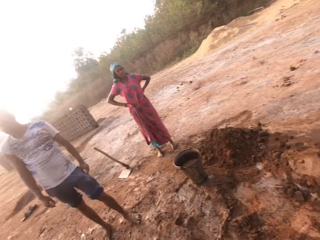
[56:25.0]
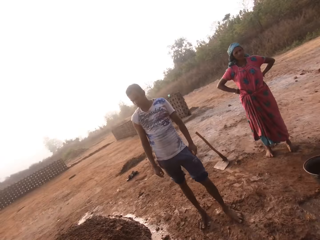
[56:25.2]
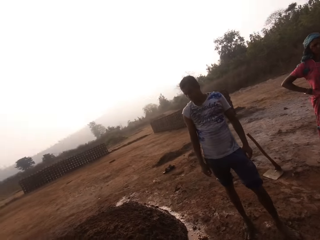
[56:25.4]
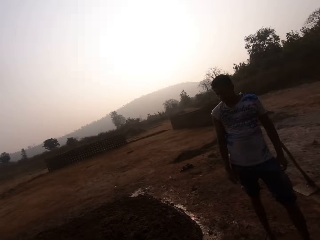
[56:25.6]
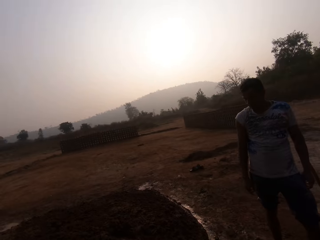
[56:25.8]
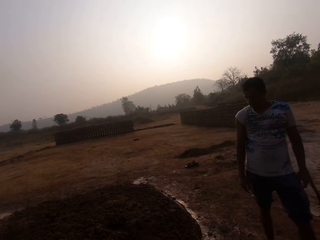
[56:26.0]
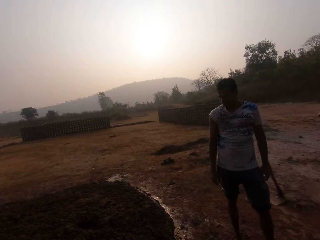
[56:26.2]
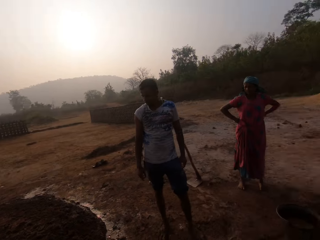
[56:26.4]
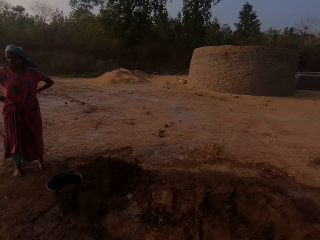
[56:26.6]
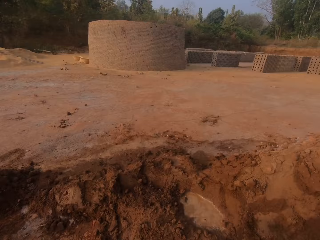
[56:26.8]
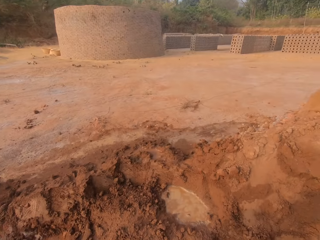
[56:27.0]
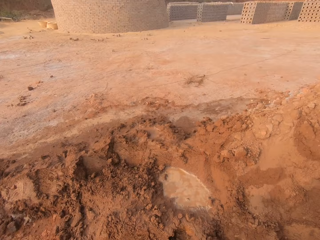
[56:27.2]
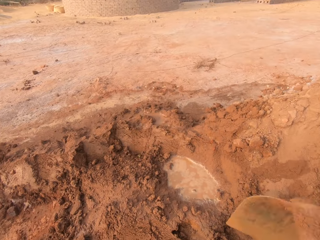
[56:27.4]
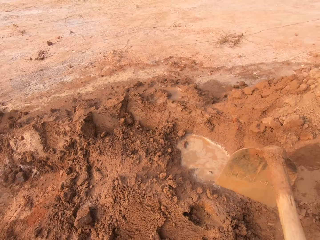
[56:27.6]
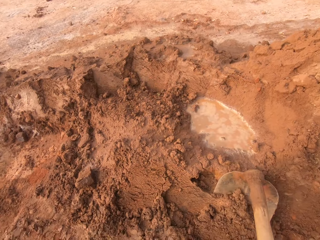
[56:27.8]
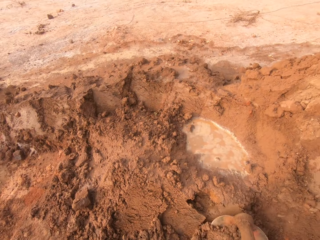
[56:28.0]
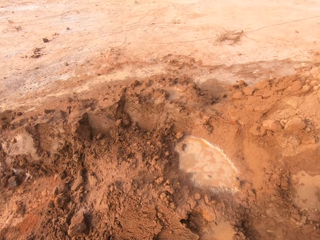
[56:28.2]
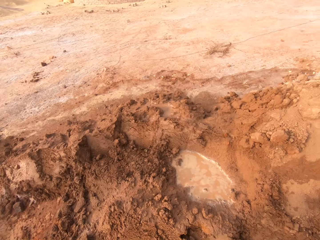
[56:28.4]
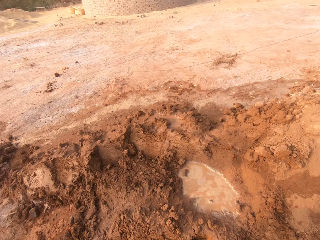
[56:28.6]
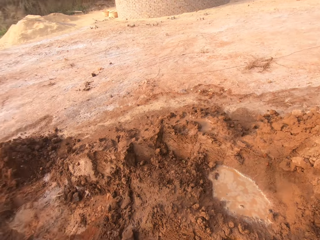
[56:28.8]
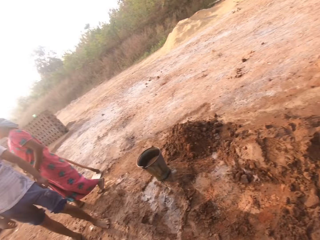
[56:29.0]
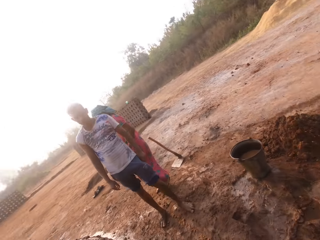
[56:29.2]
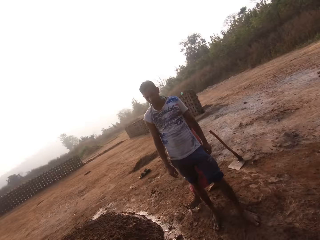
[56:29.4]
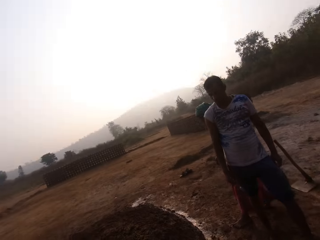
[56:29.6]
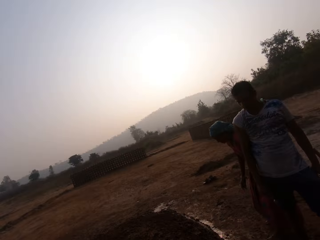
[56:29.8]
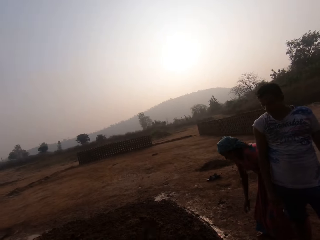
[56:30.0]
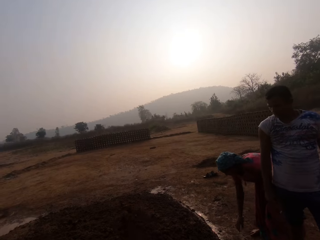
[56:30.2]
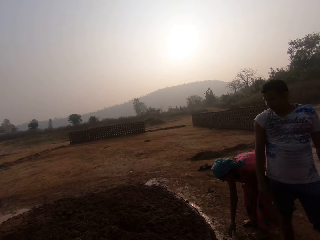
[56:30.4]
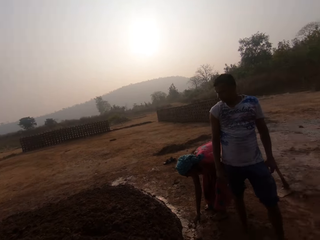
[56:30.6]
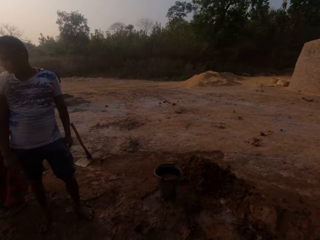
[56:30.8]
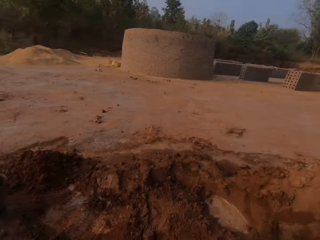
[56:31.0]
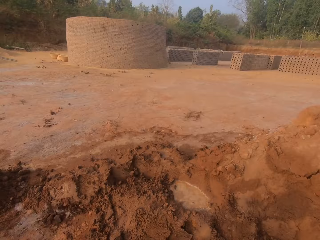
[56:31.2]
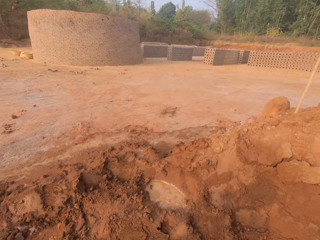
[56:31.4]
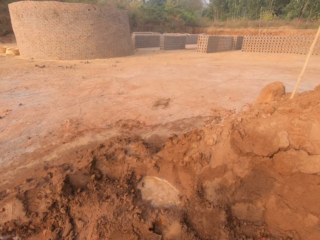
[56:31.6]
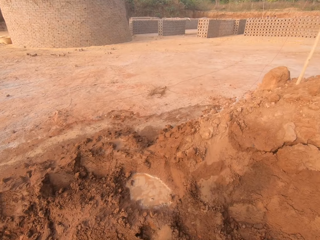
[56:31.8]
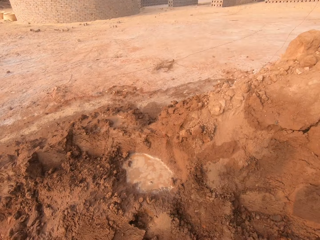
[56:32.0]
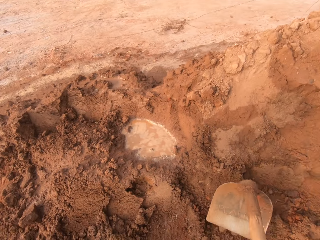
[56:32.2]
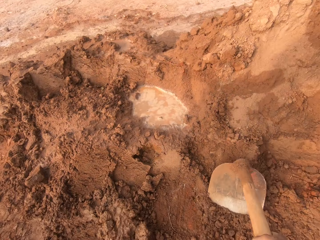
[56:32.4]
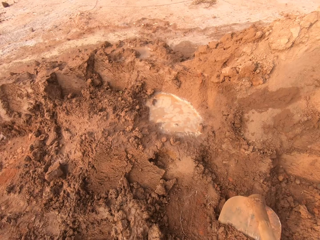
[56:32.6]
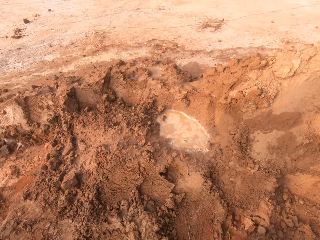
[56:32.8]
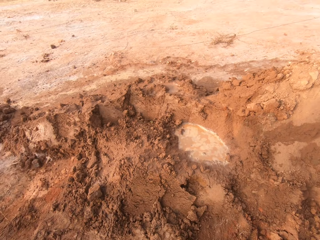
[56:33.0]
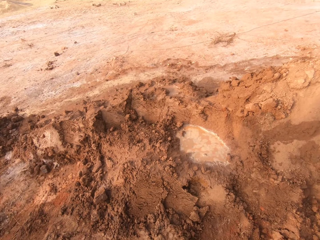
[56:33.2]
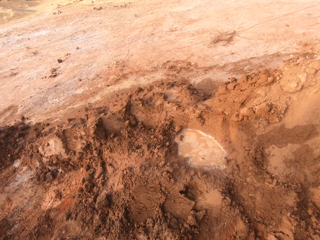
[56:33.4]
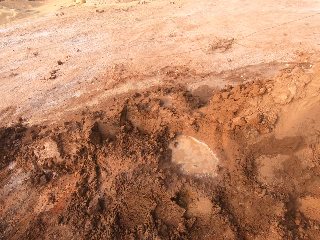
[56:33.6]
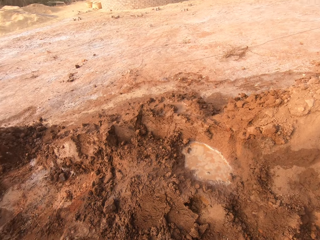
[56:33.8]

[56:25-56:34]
The camera wearer turns around the clay heap. They dig on the clay heap.

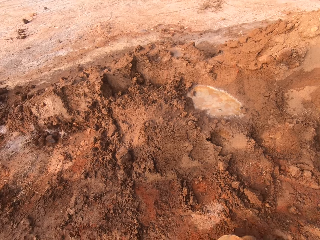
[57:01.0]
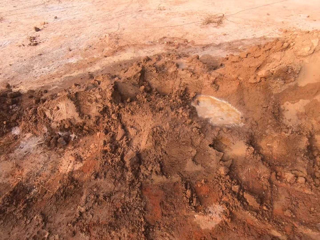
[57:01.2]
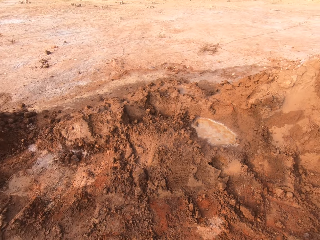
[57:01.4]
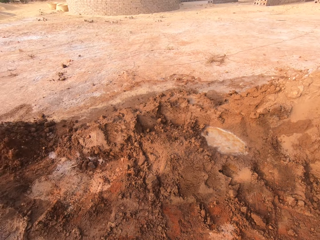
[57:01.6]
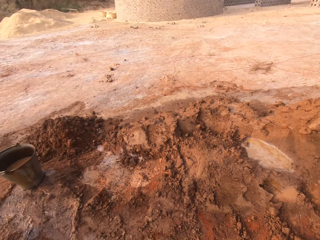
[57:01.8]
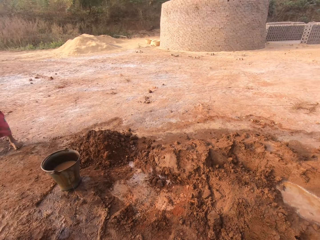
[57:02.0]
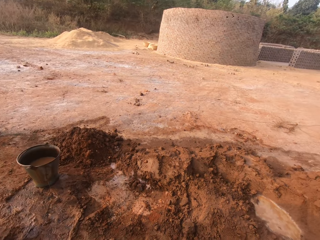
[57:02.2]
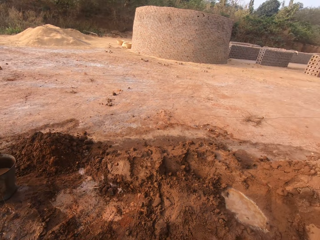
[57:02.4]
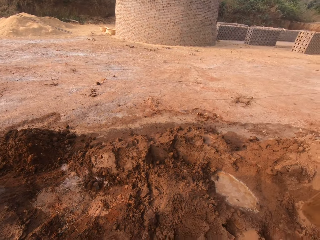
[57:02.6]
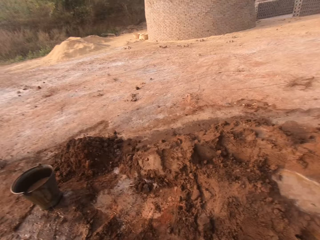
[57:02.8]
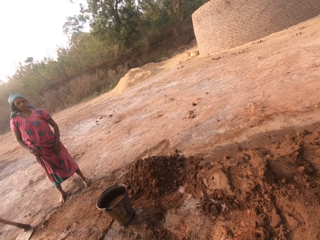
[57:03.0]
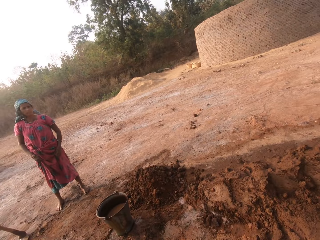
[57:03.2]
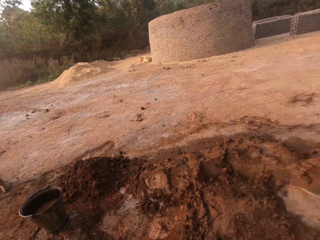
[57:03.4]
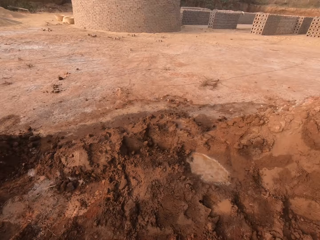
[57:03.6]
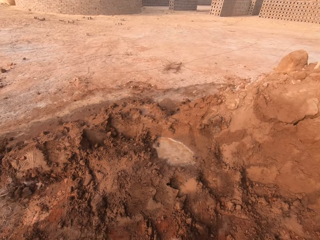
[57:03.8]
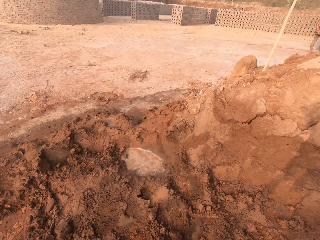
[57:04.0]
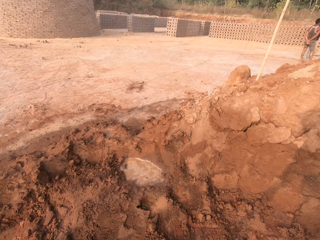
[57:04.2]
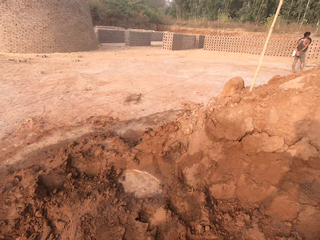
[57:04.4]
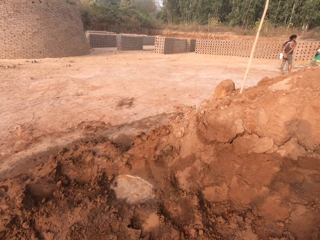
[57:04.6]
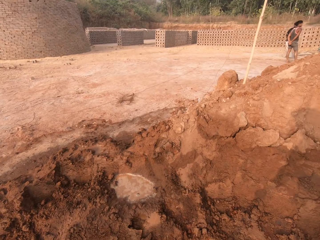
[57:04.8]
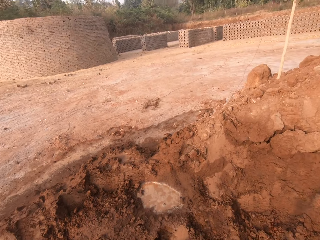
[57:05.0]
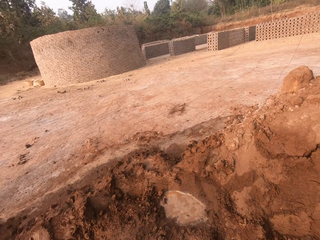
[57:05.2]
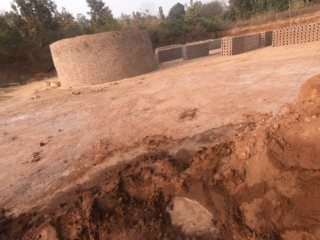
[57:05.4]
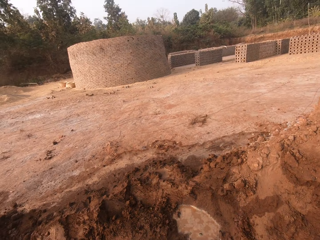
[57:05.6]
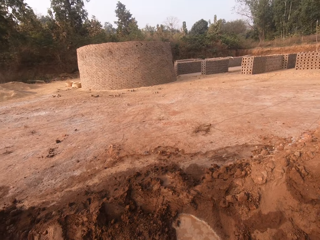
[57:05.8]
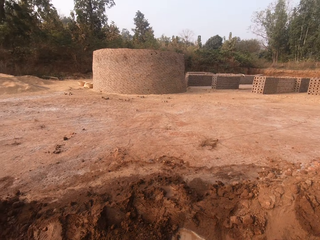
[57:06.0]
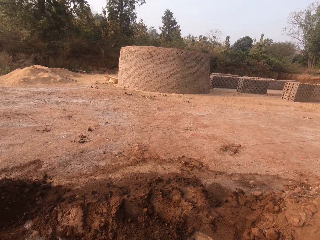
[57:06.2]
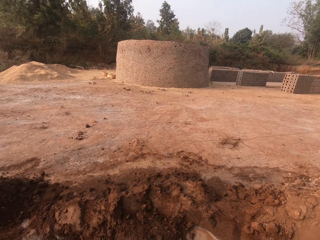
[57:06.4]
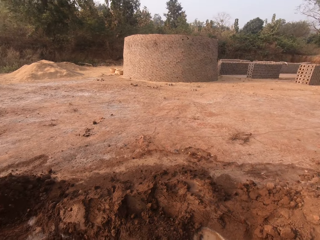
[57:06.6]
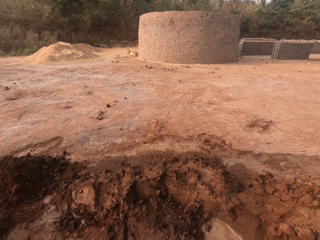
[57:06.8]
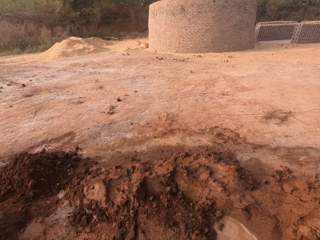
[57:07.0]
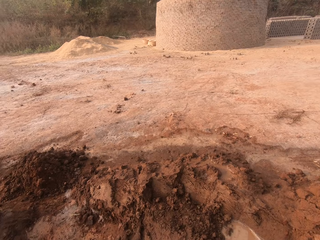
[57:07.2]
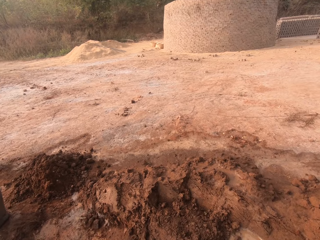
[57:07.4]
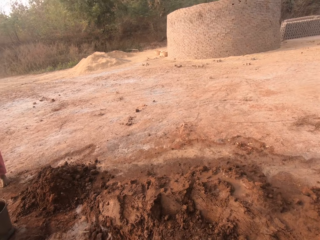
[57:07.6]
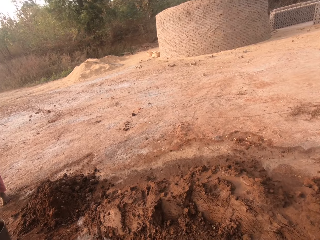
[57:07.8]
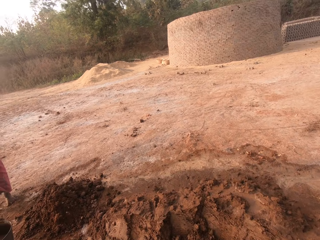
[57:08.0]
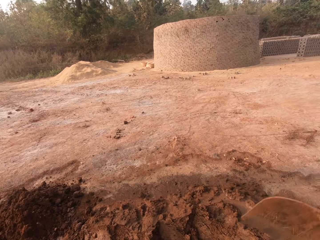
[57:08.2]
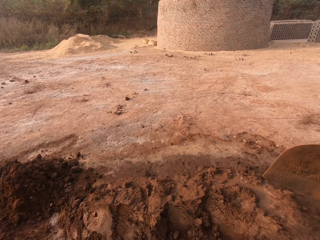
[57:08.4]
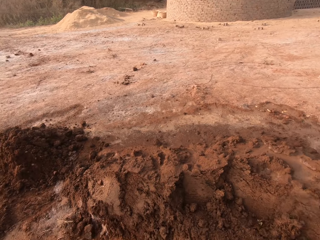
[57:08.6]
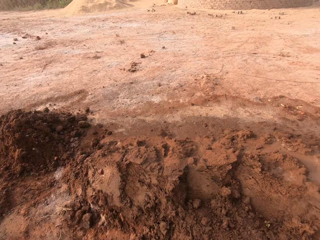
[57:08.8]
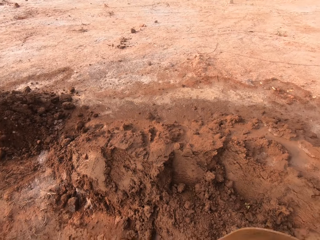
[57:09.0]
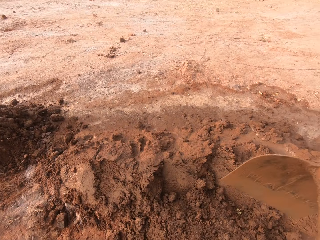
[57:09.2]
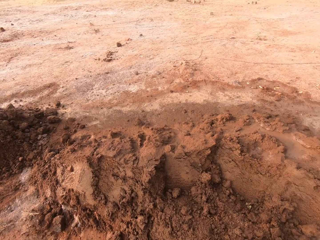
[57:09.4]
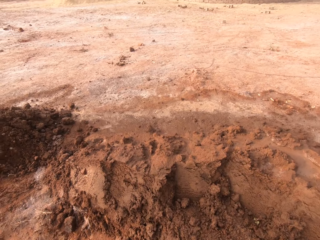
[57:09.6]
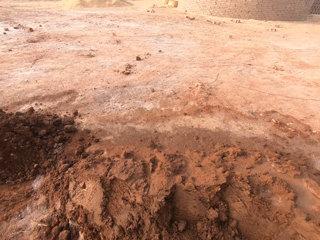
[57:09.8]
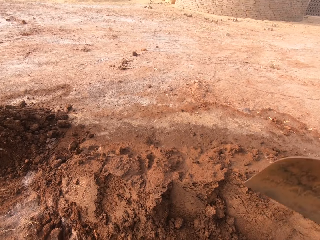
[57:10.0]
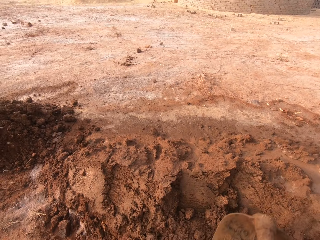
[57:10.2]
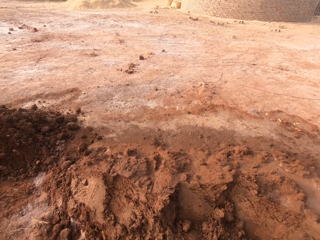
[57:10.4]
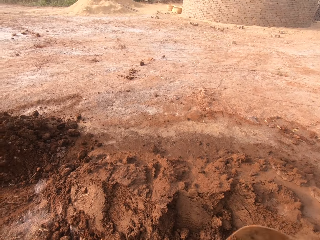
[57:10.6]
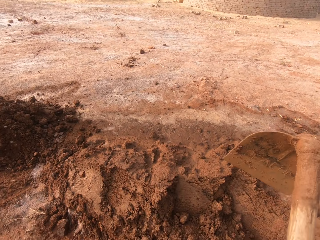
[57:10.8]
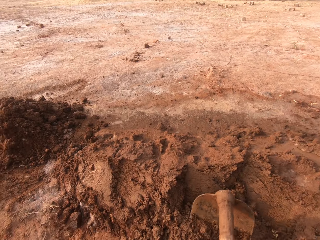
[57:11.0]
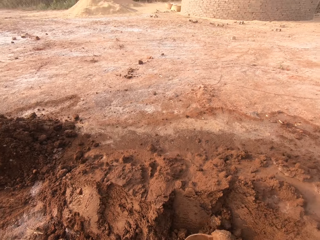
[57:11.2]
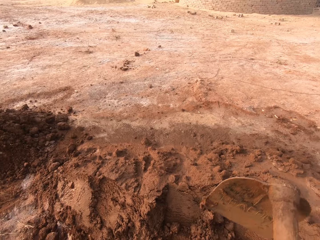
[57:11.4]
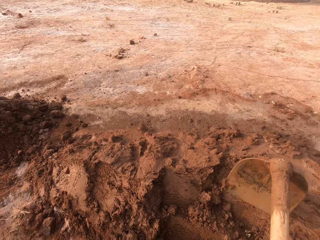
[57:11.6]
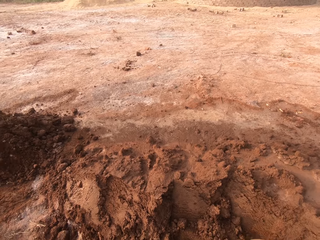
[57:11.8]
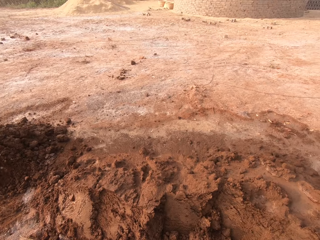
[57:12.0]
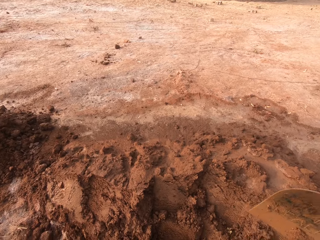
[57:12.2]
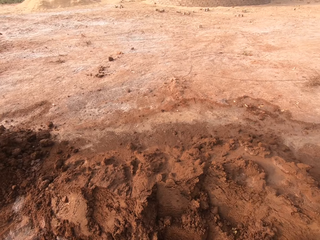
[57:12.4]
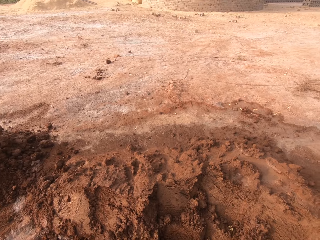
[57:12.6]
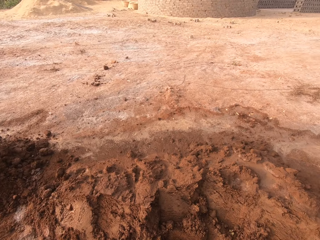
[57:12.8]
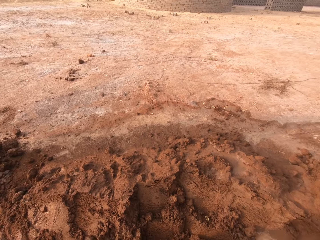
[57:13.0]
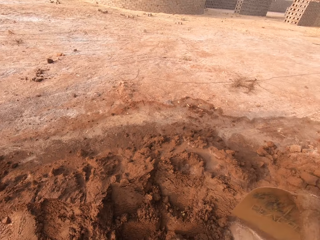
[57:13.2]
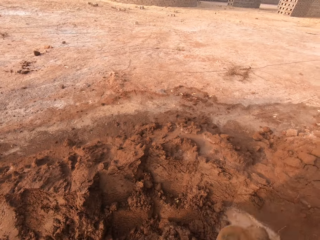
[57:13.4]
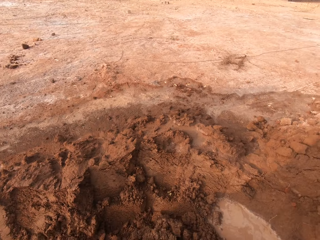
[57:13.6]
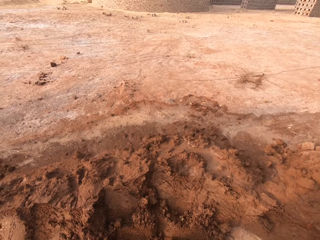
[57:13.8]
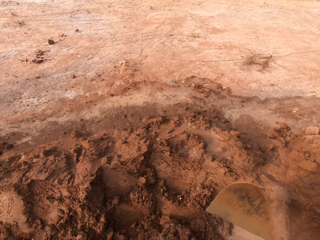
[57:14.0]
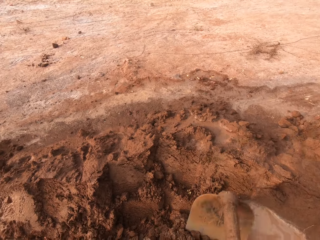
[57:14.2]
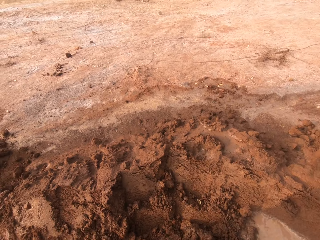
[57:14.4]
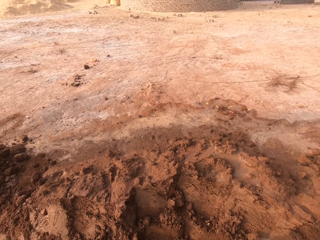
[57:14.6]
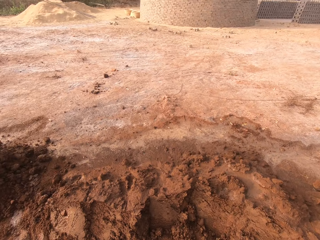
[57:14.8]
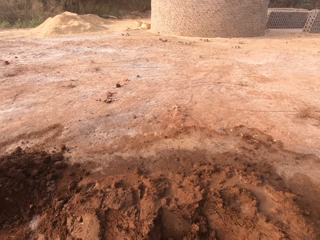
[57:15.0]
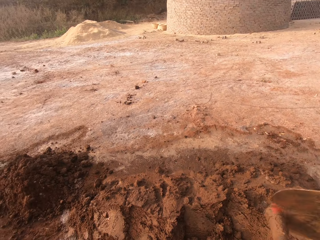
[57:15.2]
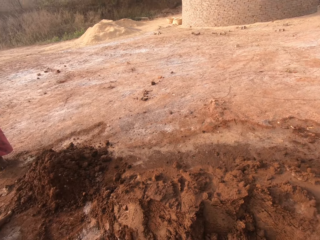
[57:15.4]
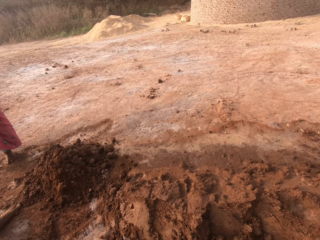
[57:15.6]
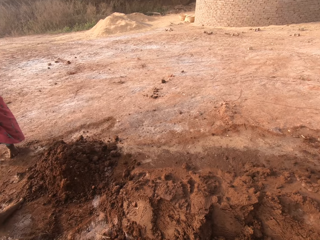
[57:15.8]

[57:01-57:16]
The camera wearer converses with a man and a woman. Another man converses with another woman.
